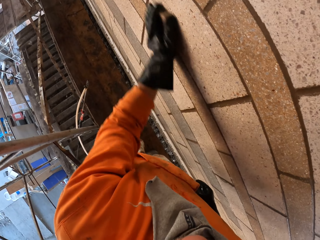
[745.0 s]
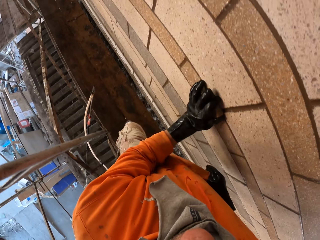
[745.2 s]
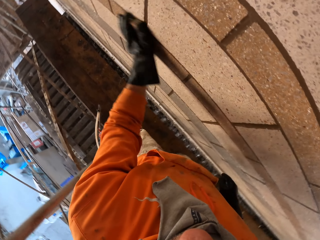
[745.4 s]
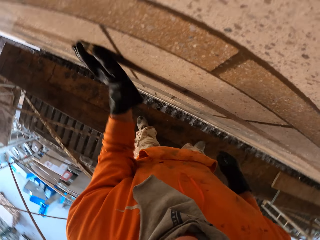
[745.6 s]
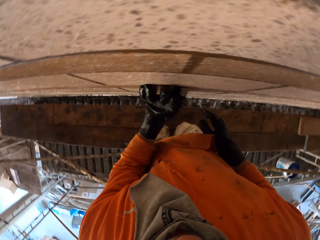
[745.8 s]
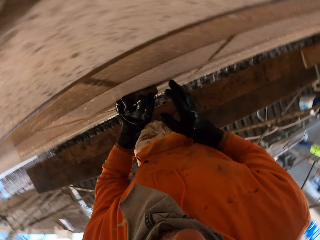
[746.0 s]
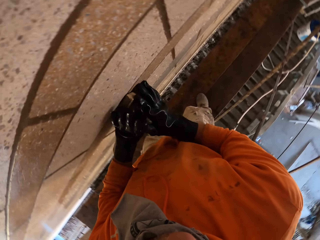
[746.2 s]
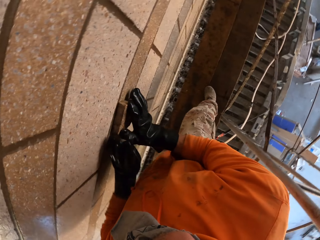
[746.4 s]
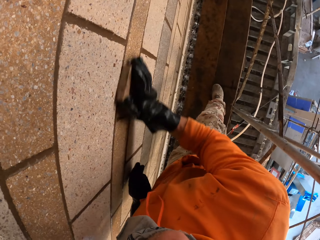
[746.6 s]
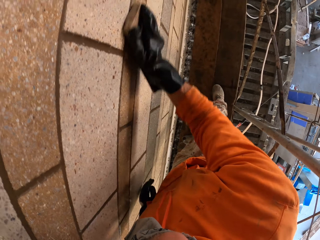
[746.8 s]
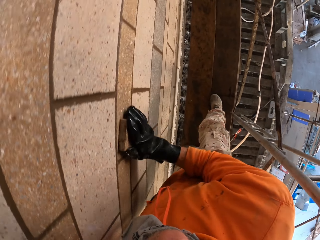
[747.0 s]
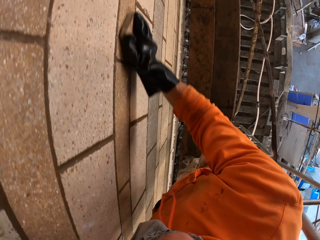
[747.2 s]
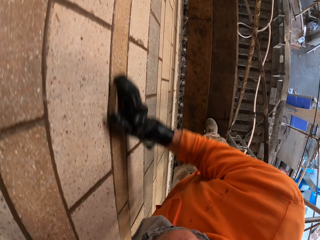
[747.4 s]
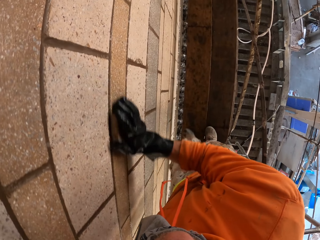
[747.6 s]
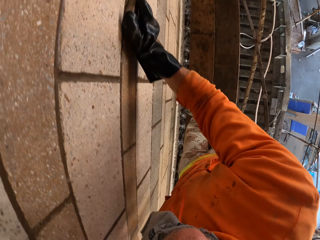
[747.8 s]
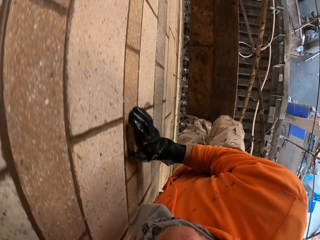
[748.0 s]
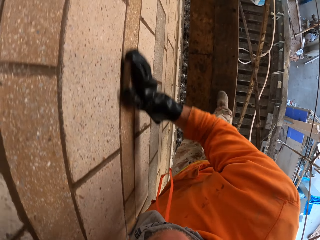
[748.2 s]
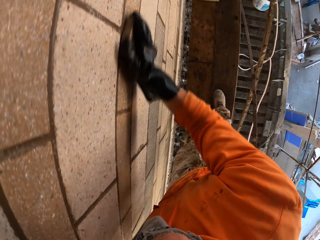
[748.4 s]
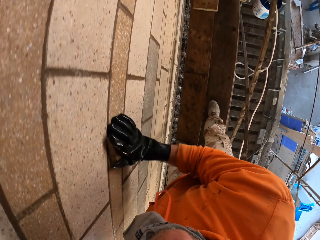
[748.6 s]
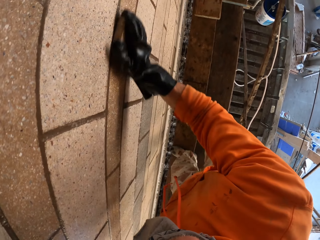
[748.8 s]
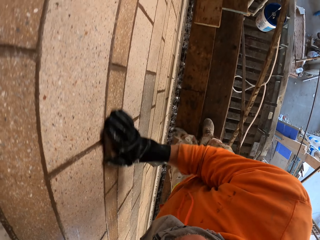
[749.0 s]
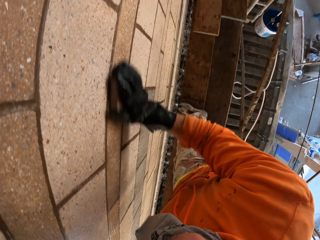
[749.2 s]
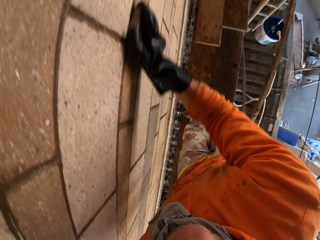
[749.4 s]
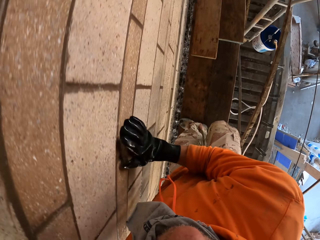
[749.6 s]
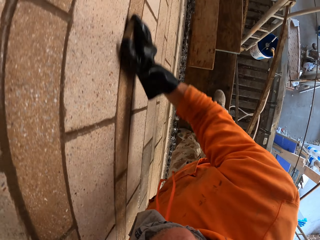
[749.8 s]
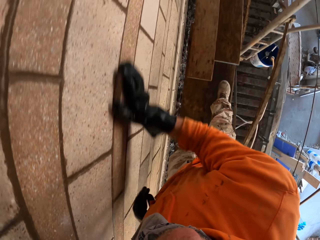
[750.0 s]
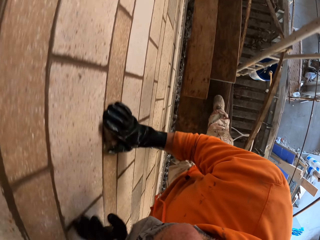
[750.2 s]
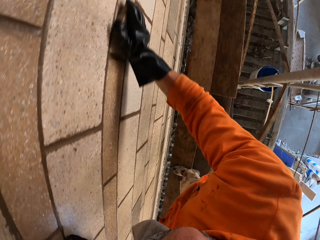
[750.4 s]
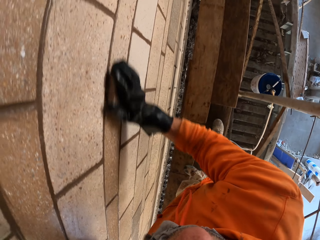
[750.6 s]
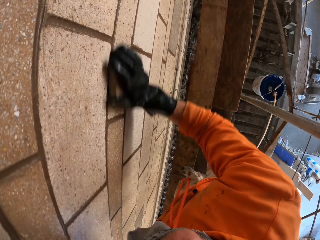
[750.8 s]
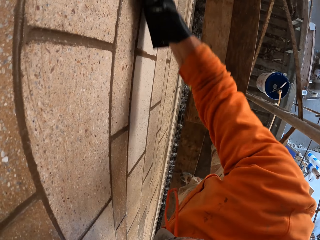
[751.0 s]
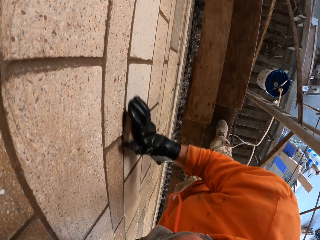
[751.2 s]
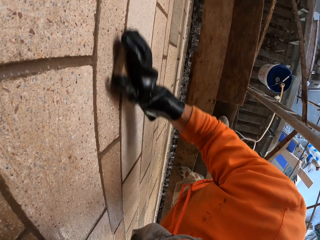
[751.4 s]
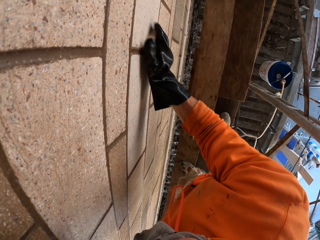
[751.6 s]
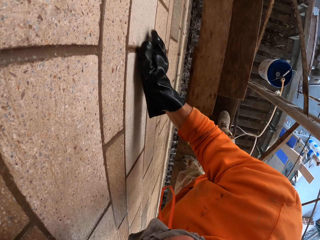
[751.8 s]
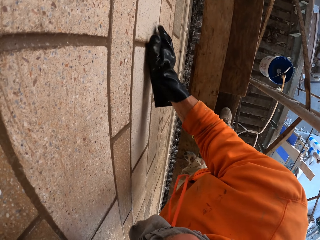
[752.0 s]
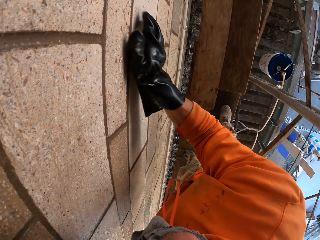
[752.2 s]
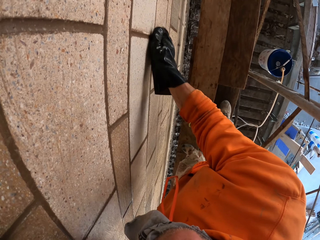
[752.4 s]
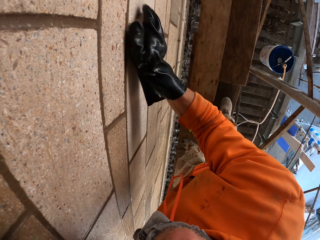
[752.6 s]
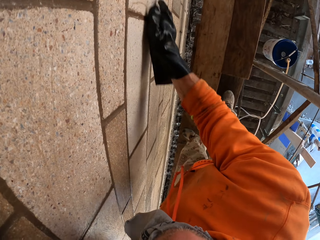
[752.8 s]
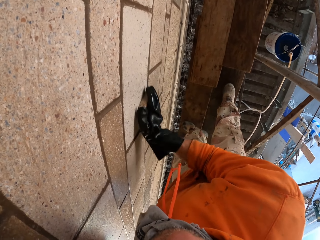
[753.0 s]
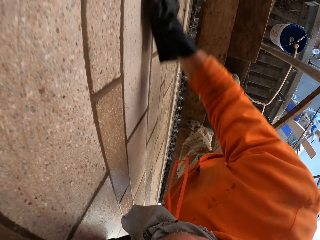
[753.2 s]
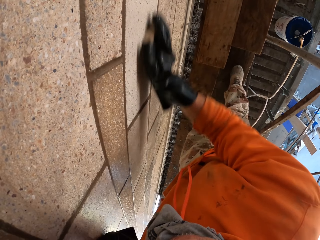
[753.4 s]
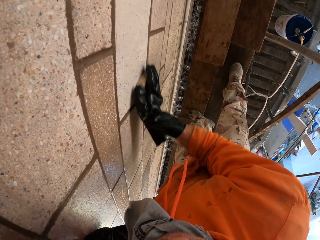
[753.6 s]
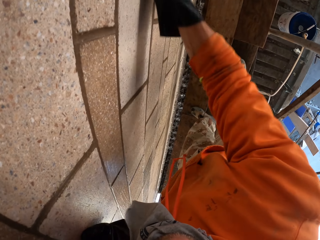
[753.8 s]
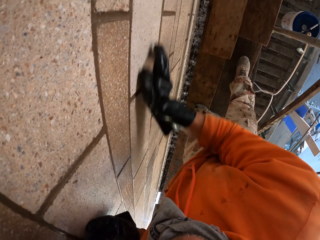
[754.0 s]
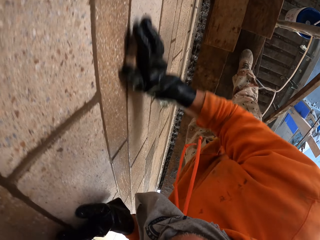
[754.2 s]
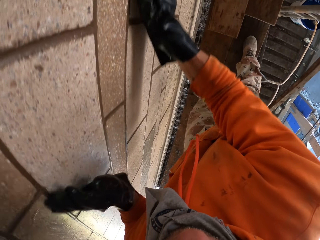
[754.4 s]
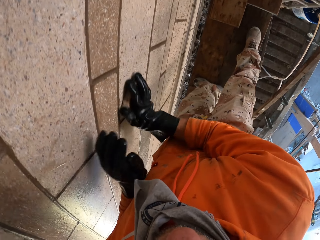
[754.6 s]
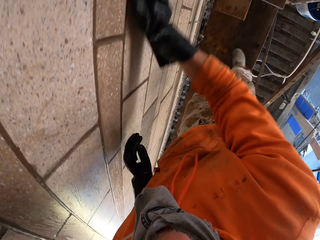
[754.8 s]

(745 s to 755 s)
The camera wearer holds the pipe with the right hand. They put something on the right hand. They scrub the wall street with the right hand.

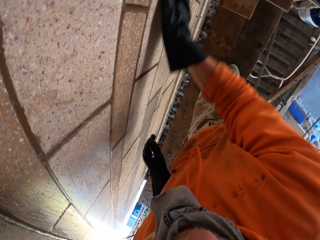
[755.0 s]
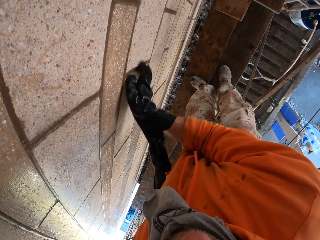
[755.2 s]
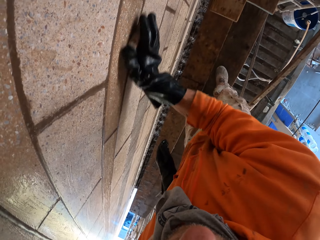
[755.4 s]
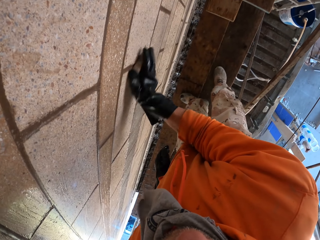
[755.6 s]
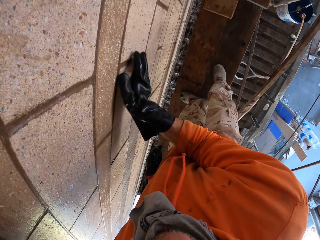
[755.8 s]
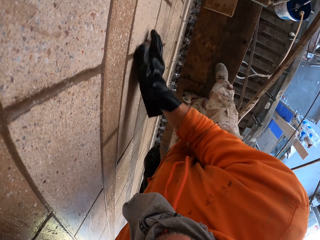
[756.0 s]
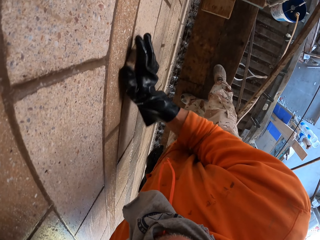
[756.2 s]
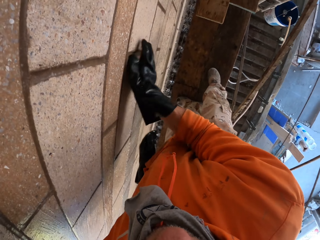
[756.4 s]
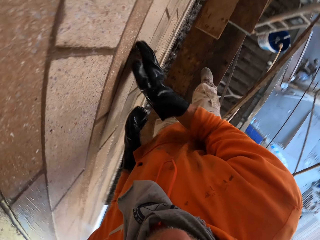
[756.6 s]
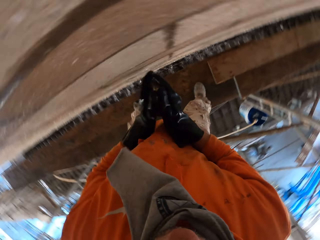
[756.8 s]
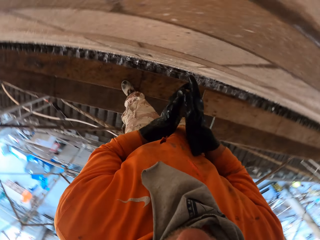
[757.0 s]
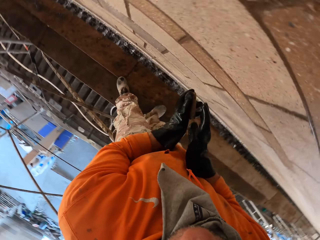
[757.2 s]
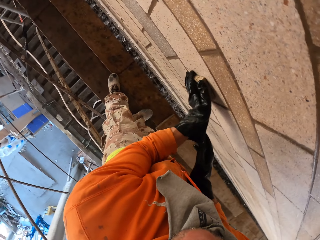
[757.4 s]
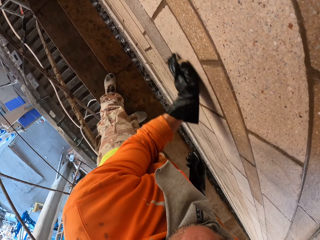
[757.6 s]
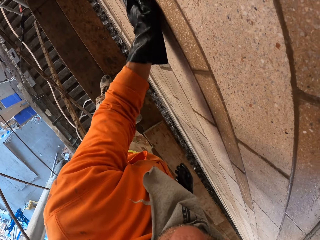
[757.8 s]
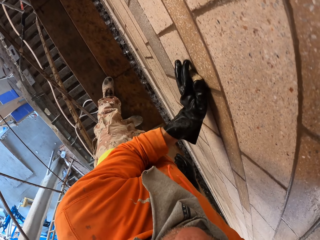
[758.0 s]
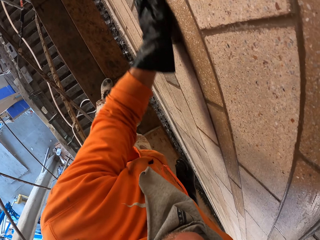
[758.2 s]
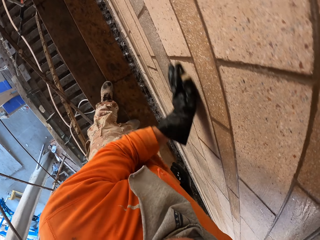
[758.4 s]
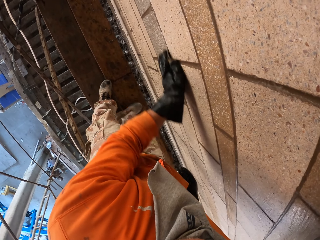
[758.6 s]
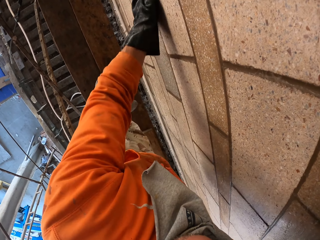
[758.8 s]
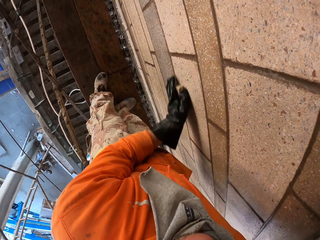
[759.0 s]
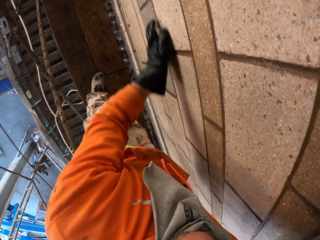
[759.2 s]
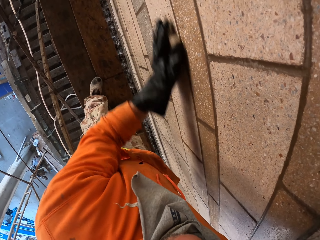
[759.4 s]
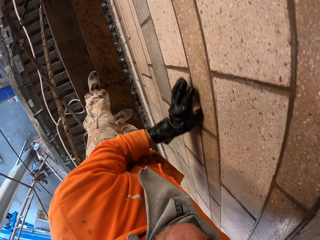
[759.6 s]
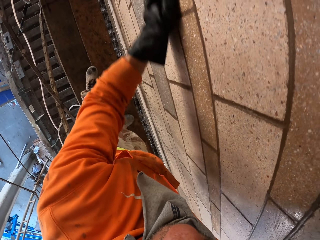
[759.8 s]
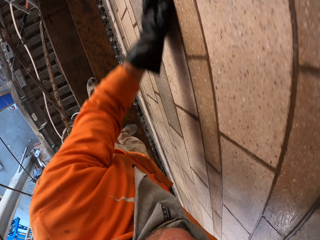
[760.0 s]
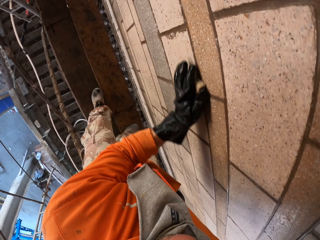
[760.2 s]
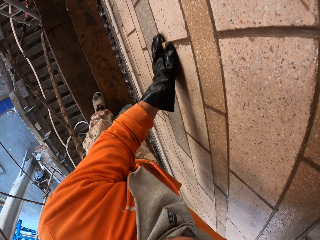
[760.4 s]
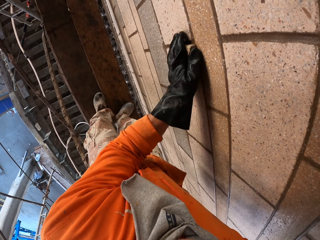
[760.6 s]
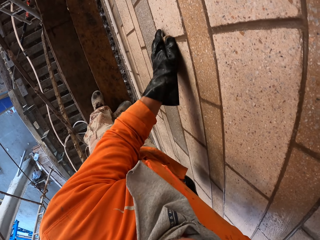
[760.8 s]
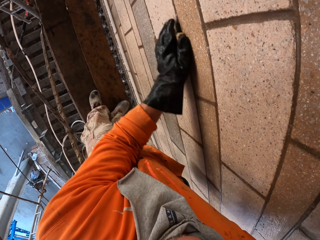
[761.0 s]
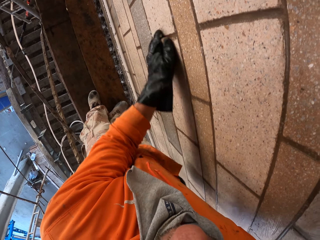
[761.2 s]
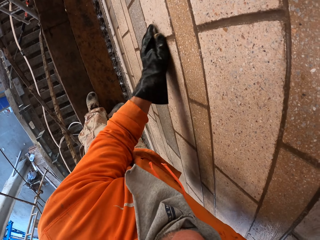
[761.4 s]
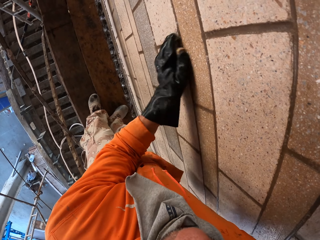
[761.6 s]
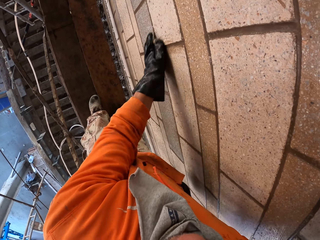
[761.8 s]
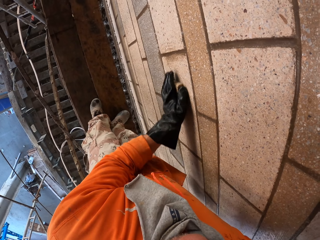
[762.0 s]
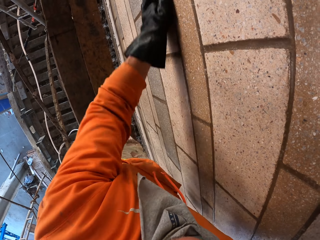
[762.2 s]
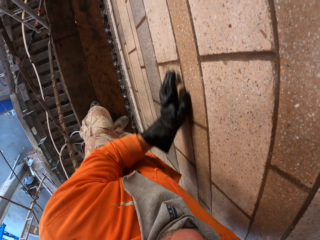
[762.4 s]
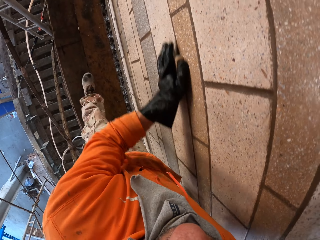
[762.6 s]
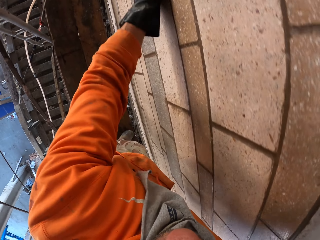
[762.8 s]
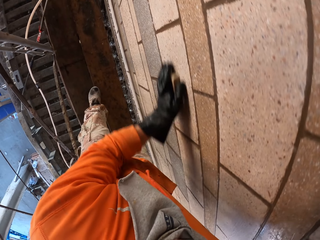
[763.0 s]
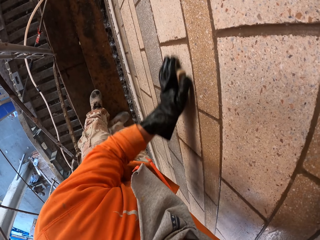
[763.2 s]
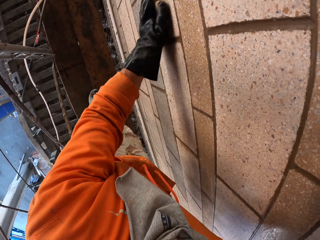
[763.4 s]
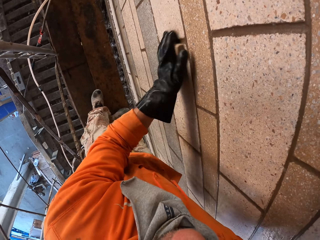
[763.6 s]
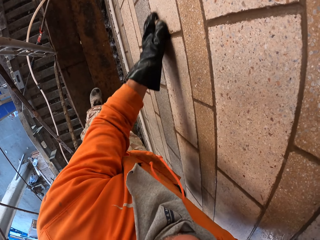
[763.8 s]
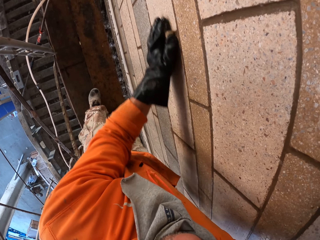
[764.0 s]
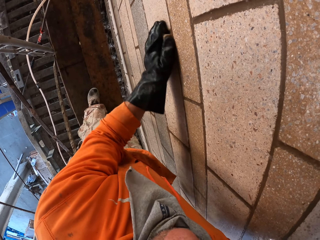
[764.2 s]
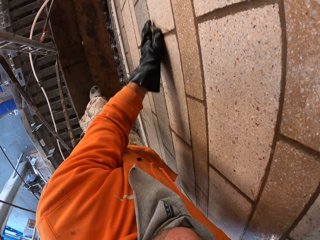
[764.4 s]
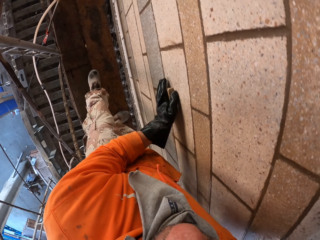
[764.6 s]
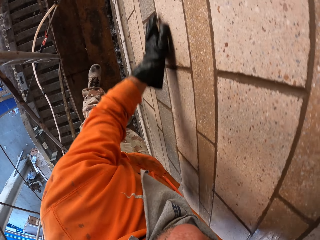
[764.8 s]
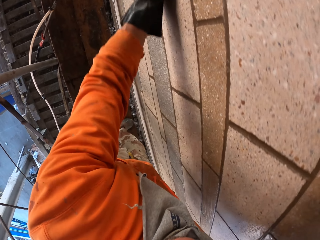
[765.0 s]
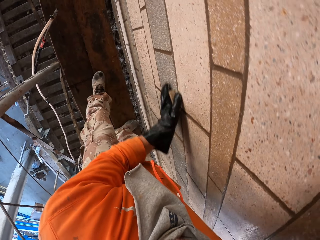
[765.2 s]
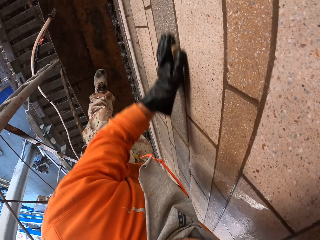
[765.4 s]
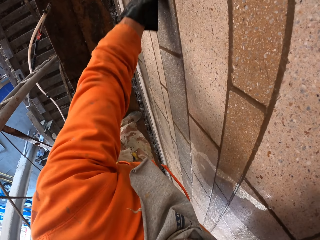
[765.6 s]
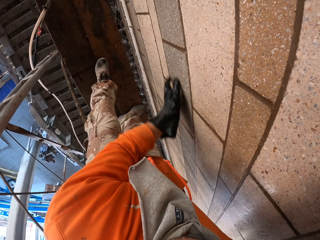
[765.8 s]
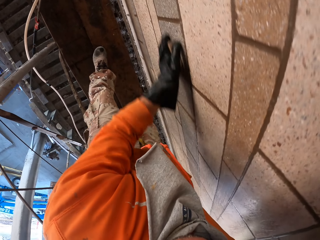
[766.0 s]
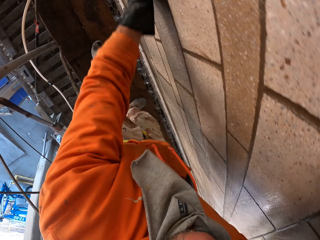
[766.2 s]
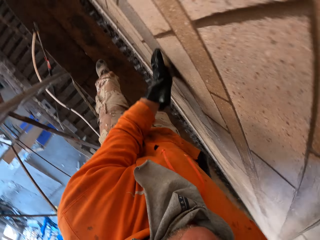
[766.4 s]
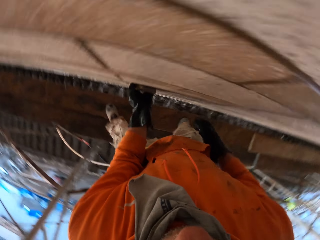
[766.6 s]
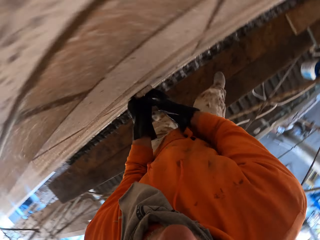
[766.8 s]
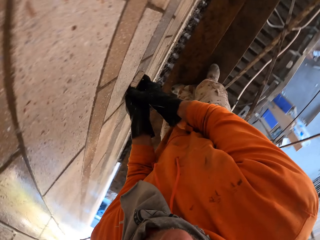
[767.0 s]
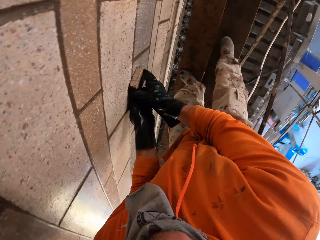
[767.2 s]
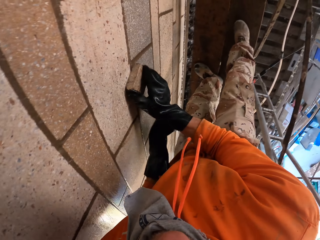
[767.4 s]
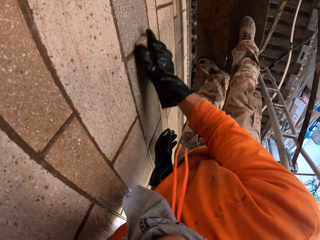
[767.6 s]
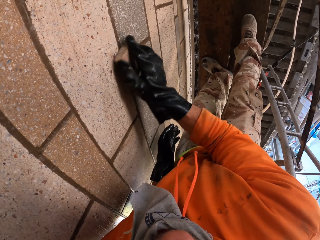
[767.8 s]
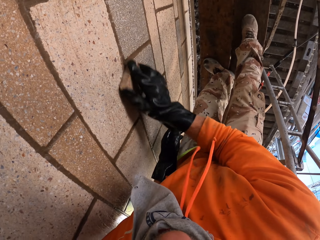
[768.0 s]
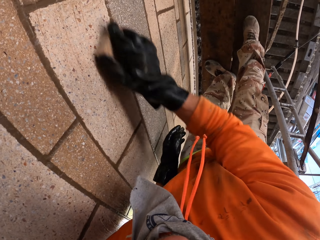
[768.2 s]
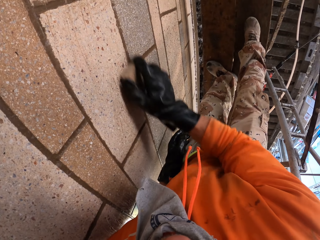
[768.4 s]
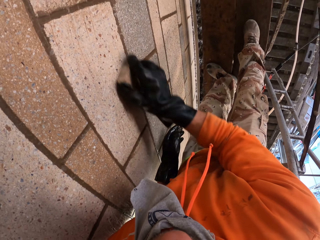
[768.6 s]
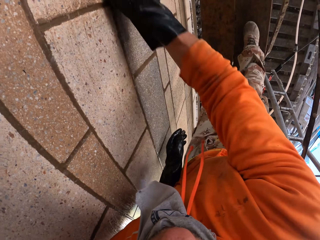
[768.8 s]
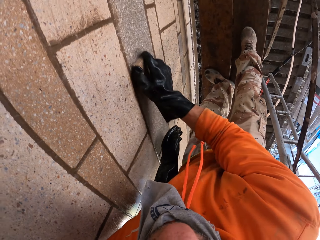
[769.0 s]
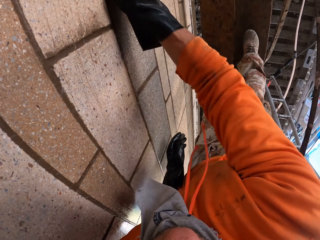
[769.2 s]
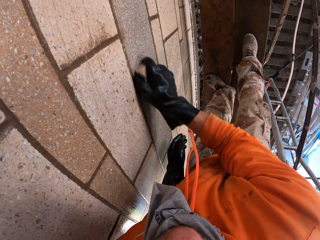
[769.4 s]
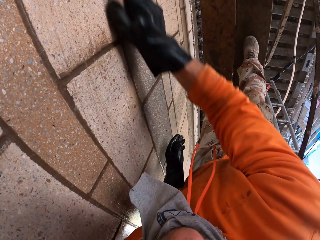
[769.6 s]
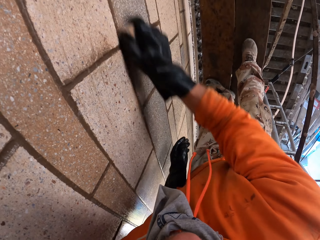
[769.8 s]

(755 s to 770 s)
The camera wearer moves the sponge to the left hand. They rub the wall with the sponge with the left hand. They turn beside the wall. They take the sponge from the left hand and put it on the right hand. They rub the wall with the sponge with the right hand.
